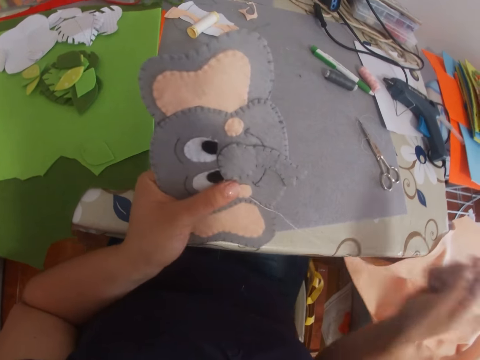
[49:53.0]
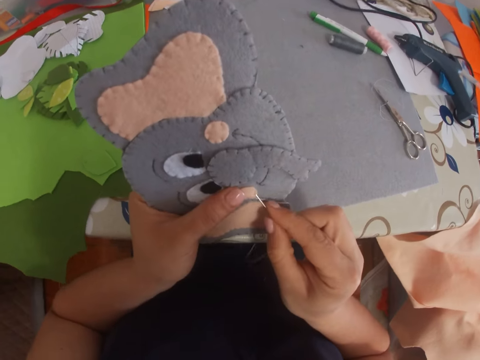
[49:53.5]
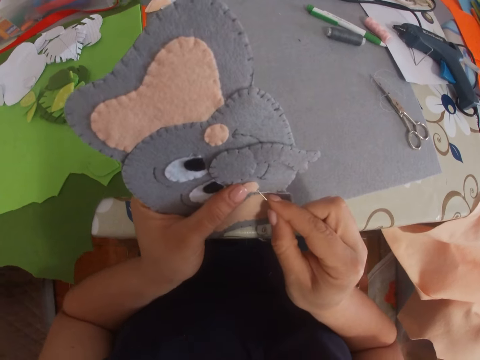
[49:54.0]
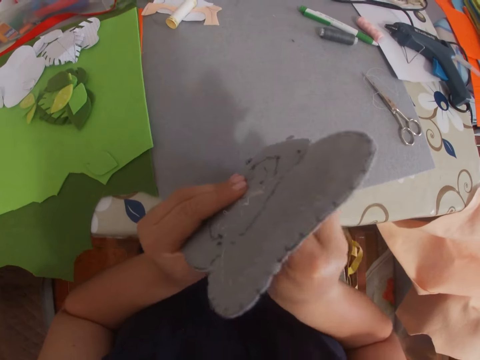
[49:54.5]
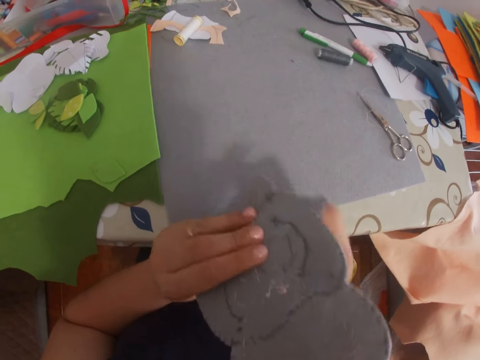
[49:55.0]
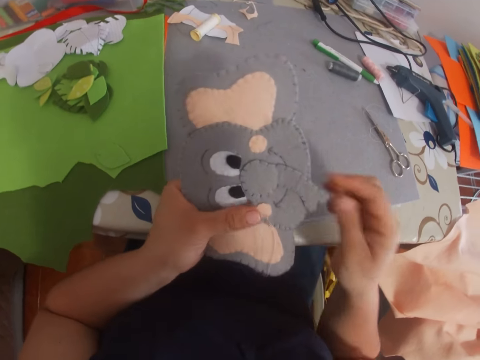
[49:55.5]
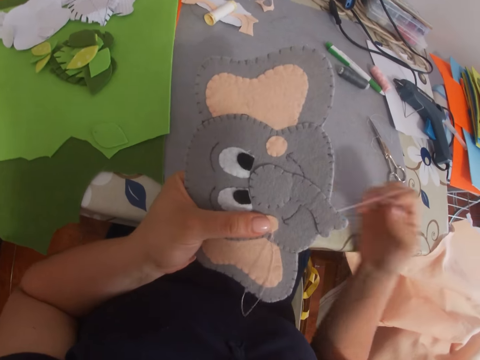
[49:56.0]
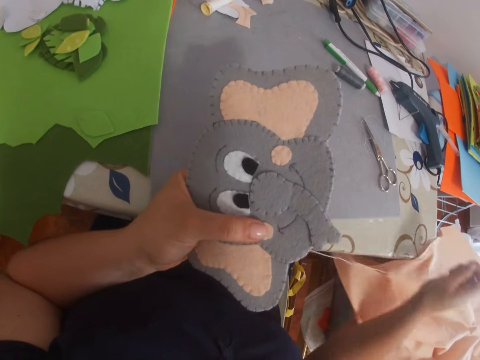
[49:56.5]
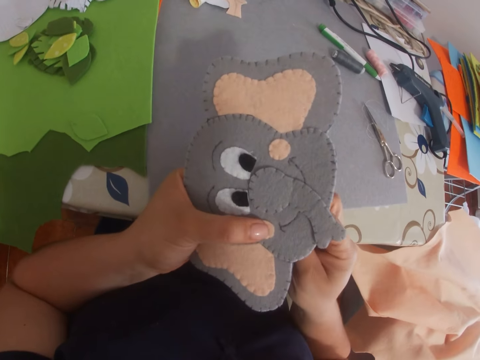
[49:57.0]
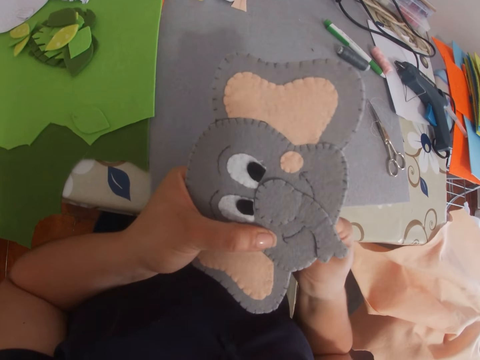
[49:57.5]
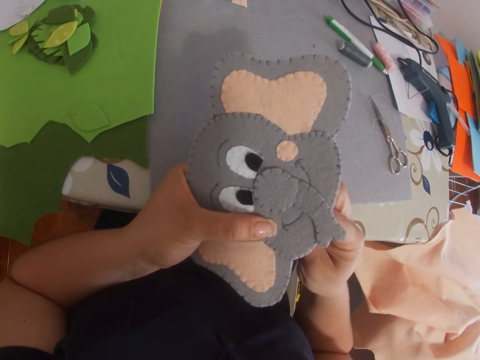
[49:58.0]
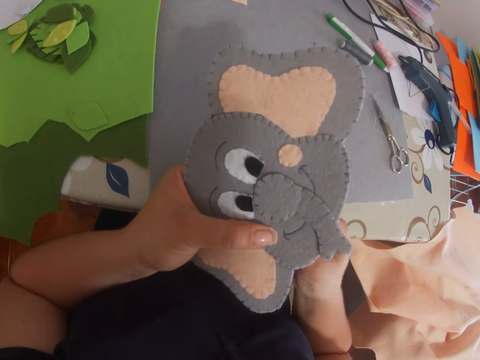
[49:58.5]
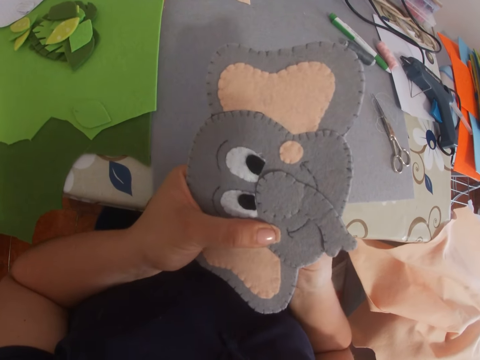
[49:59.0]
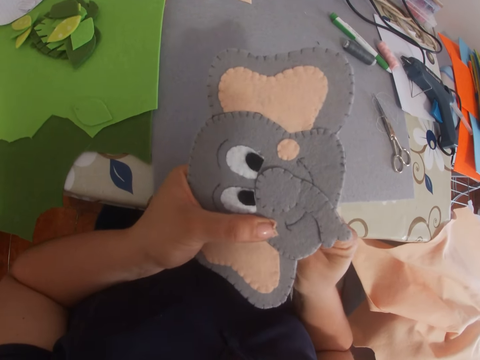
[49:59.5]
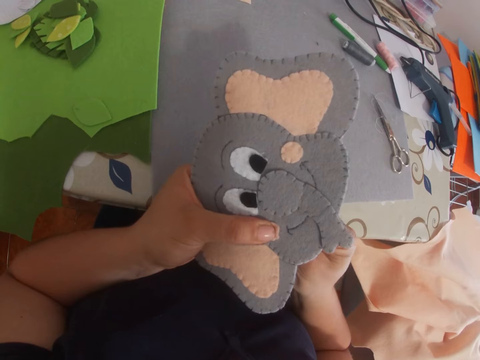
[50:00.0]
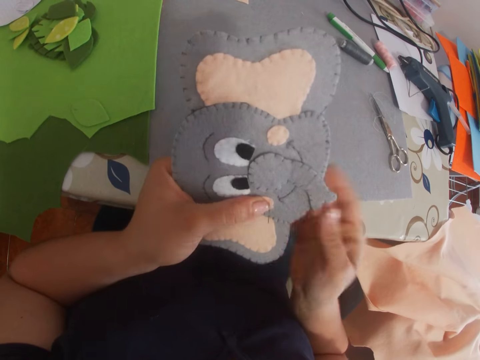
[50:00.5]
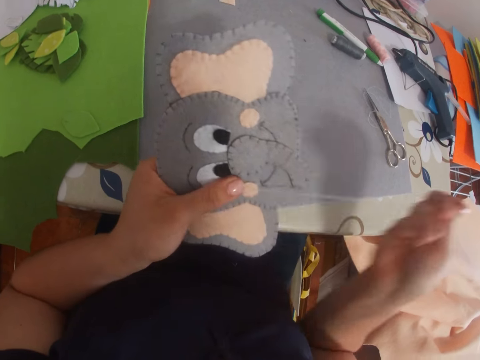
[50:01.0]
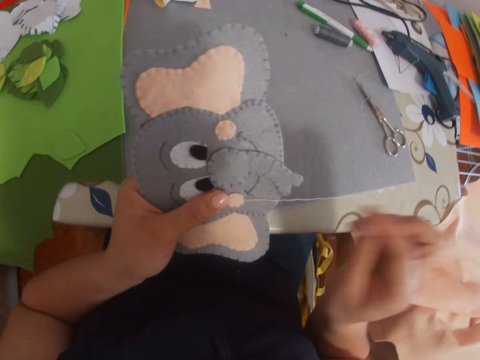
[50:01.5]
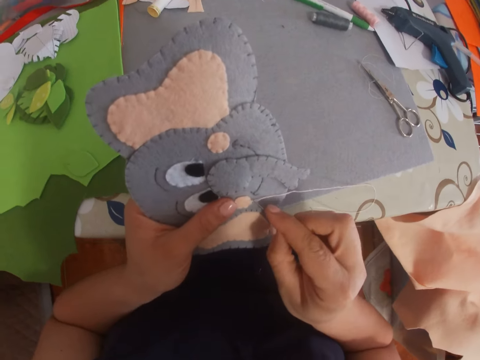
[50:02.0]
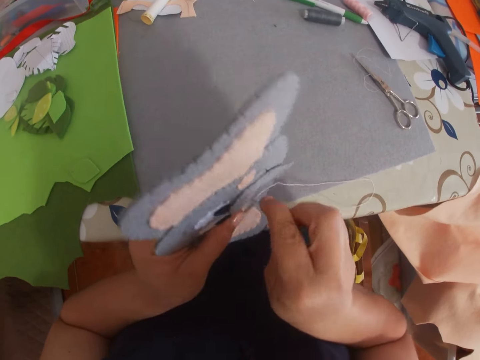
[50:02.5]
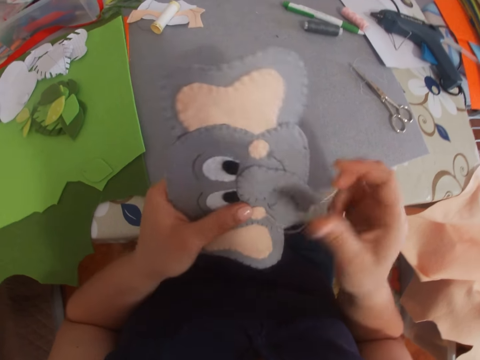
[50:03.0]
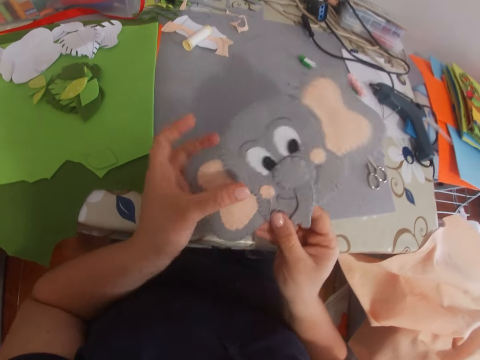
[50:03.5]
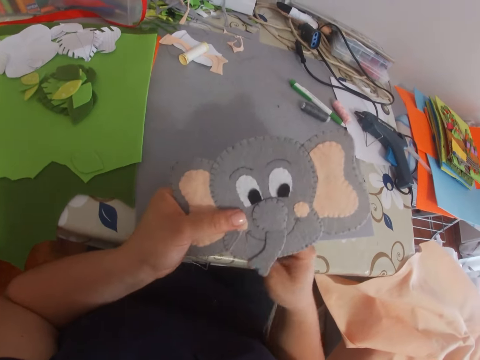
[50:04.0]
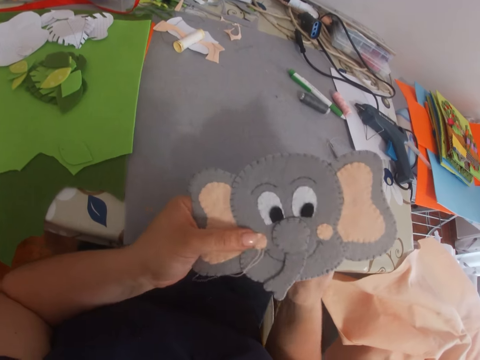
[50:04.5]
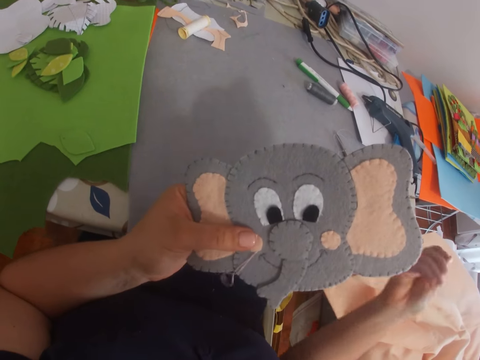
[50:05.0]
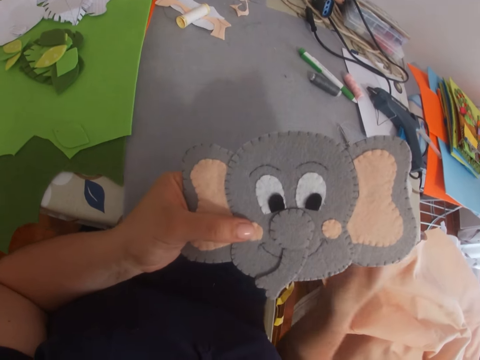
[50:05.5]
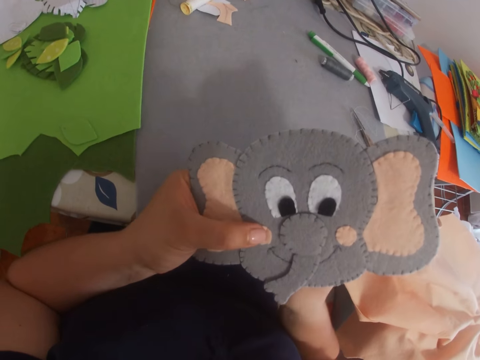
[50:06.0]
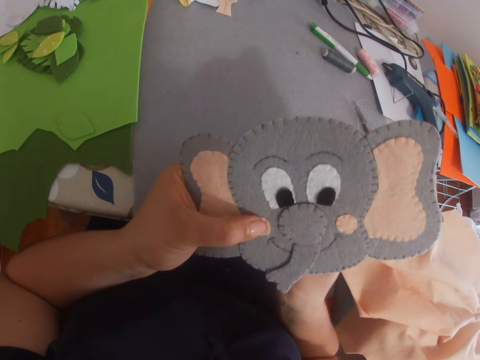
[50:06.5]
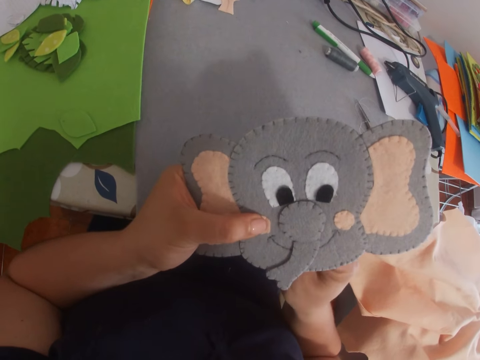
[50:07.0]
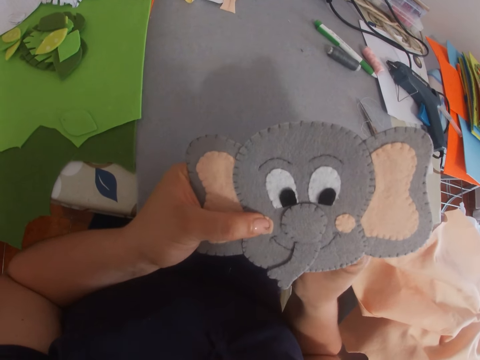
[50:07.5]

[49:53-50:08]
The camera wearer turns the piece of cloth. They turn the piece of cloth repeatedly. They sew the pieces of cloth together.

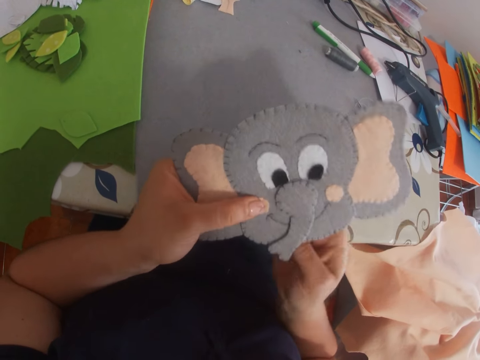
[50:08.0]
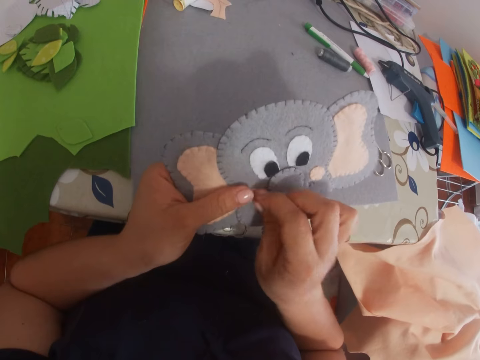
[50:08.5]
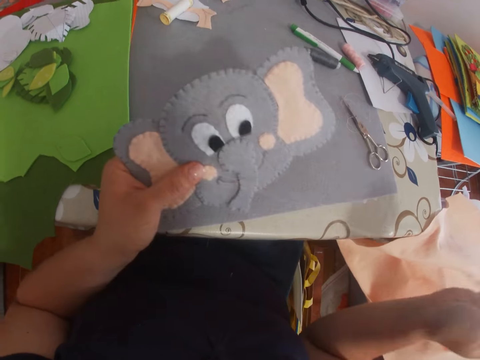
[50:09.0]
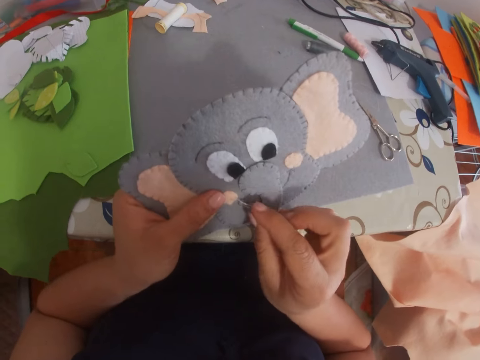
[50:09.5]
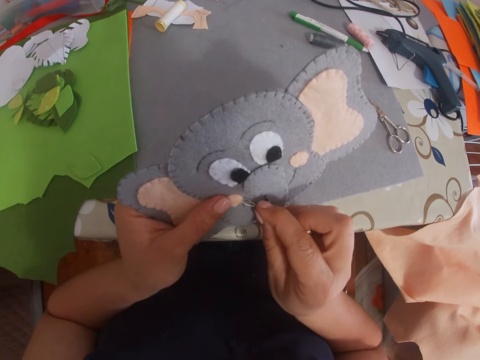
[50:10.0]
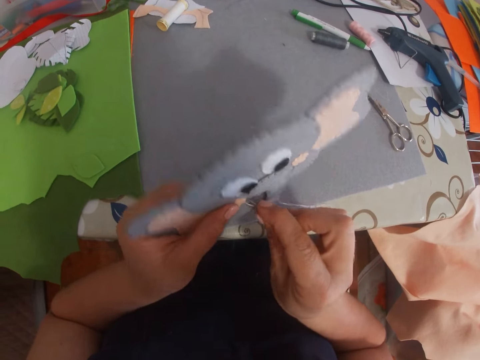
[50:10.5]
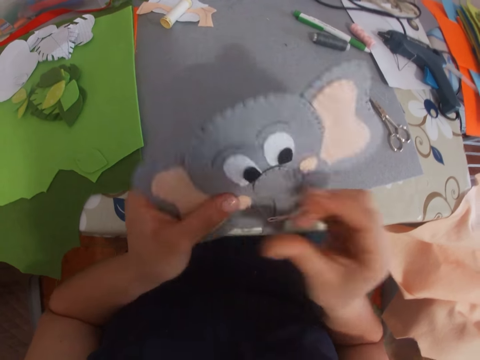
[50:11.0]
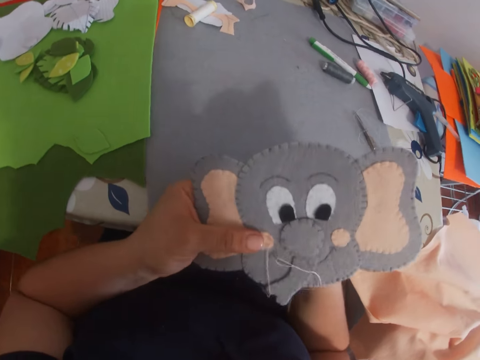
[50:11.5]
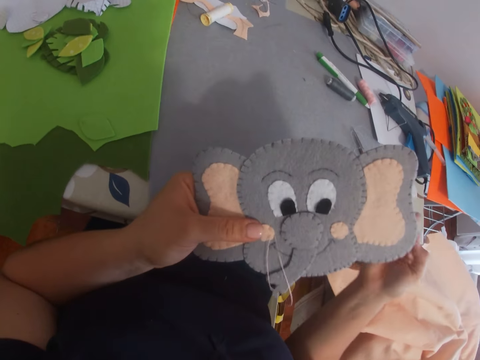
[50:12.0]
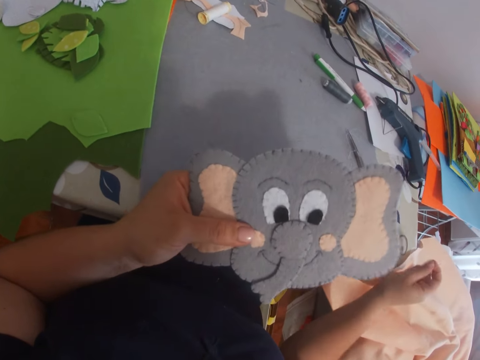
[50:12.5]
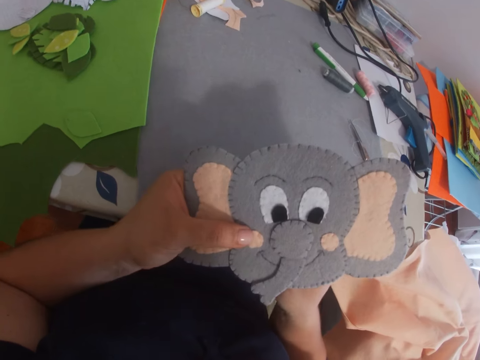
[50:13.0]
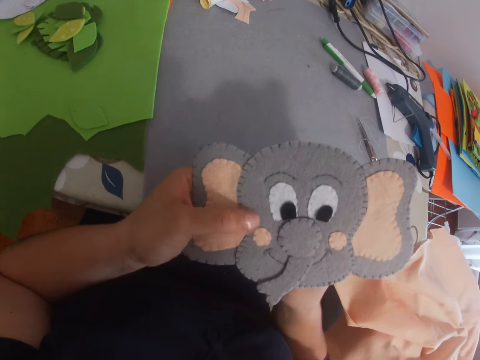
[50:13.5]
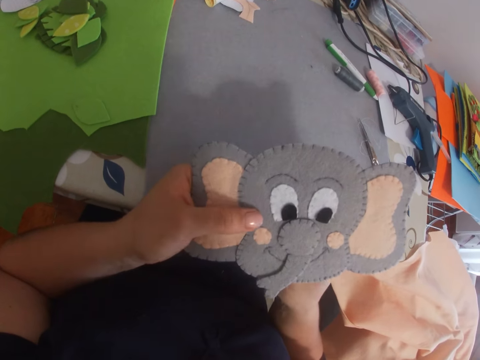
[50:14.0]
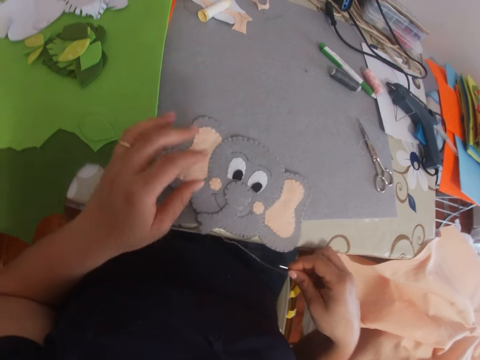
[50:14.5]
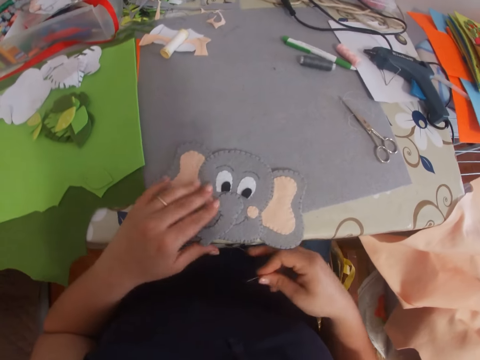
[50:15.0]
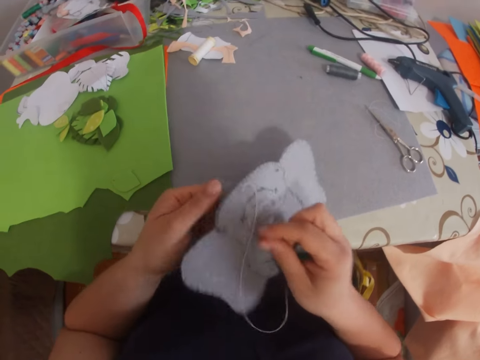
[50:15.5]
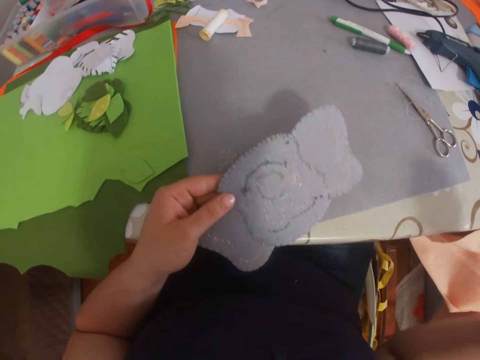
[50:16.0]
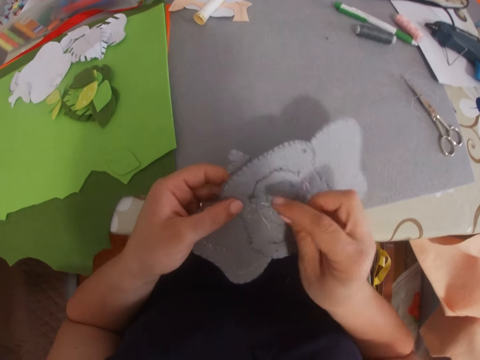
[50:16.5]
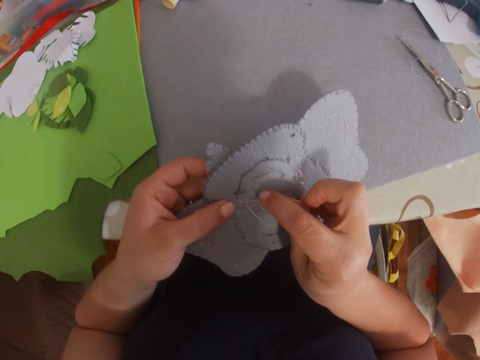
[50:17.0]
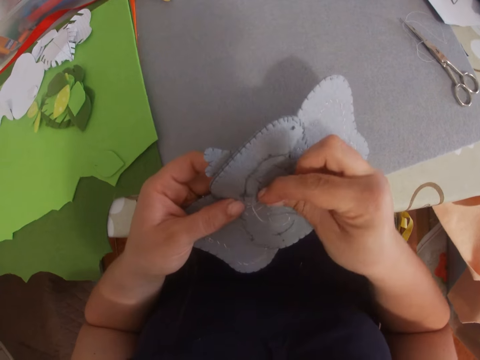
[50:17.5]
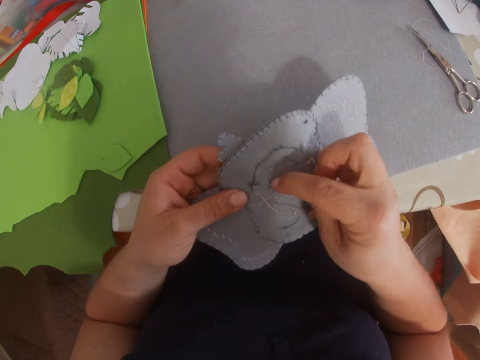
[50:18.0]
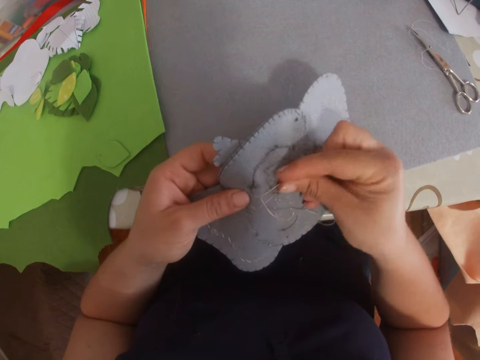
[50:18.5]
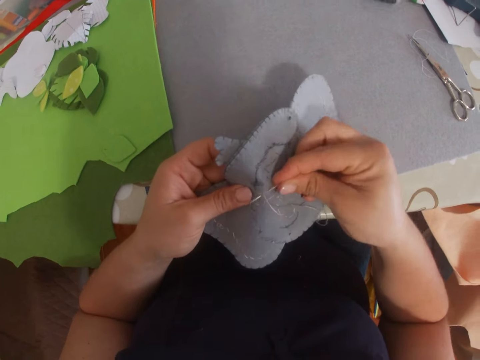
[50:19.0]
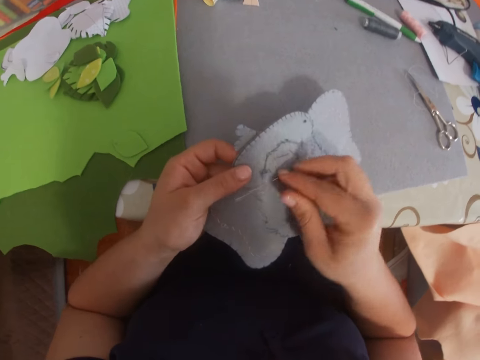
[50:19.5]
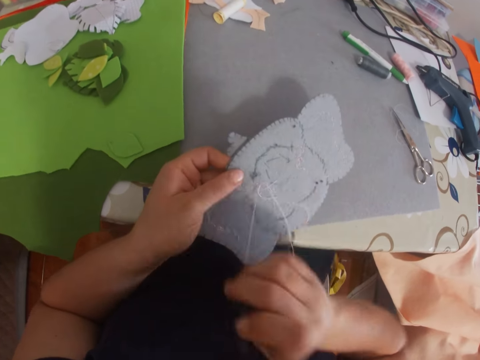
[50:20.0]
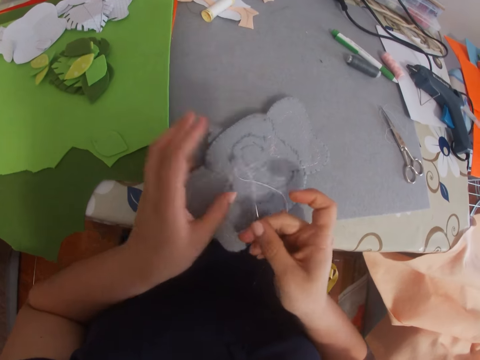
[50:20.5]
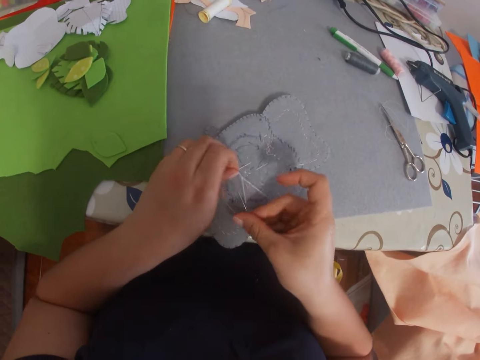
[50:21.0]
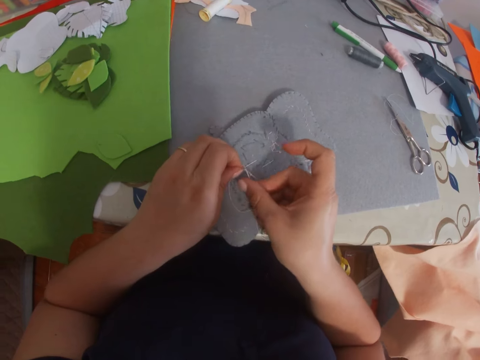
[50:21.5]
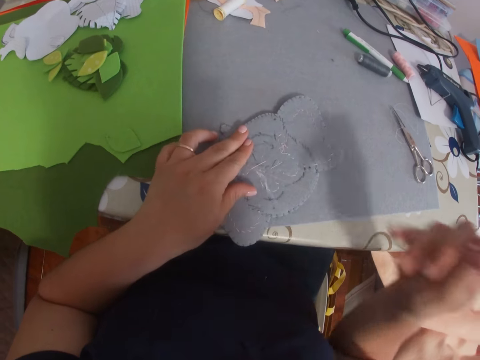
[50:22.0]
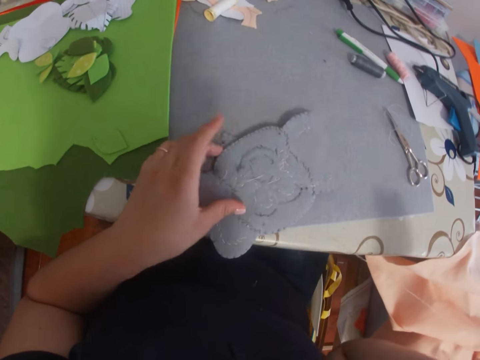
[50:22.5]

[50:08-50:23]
The camera wearer puts the piece of cloth on the table. They pick up the piece of cloth, turn the piece of cloth. They sew the pieces of cloth together.
